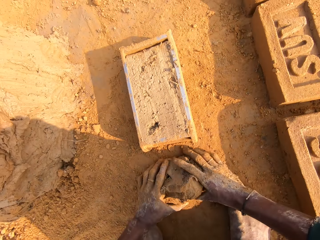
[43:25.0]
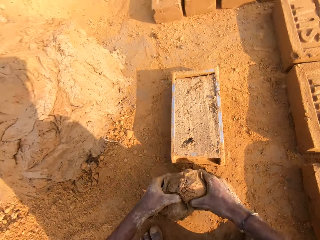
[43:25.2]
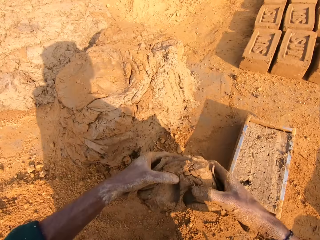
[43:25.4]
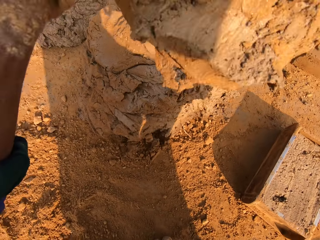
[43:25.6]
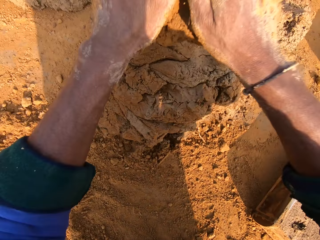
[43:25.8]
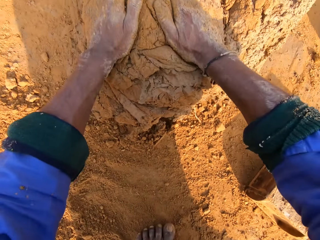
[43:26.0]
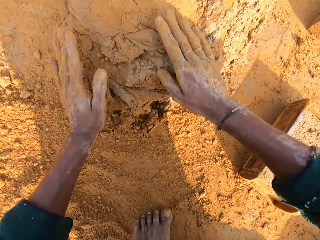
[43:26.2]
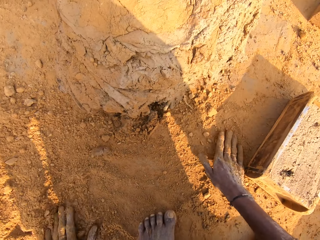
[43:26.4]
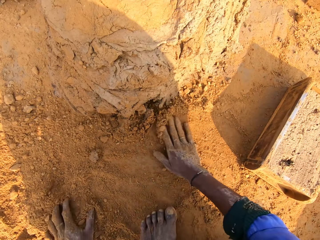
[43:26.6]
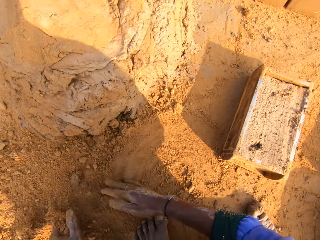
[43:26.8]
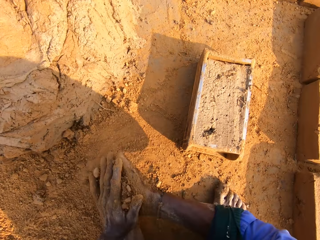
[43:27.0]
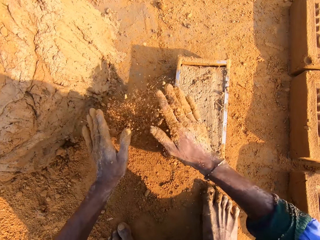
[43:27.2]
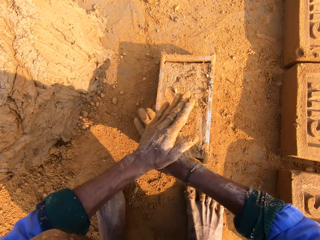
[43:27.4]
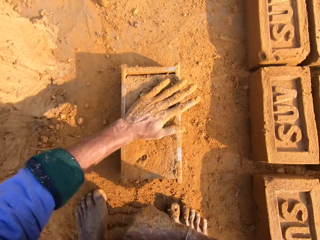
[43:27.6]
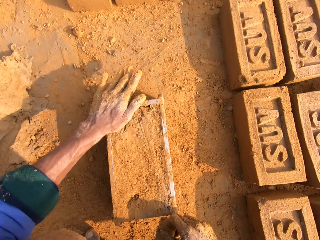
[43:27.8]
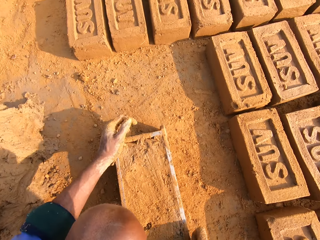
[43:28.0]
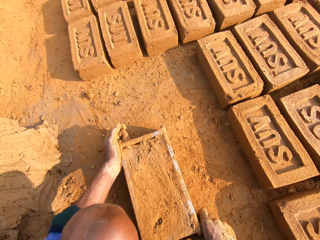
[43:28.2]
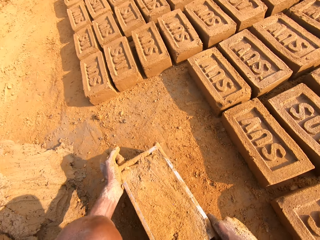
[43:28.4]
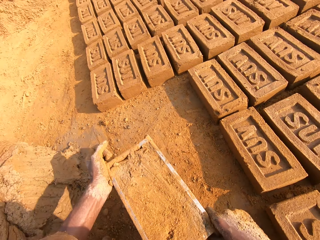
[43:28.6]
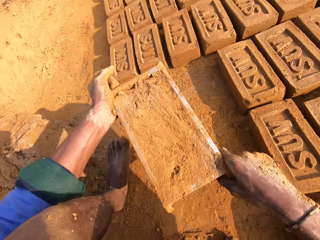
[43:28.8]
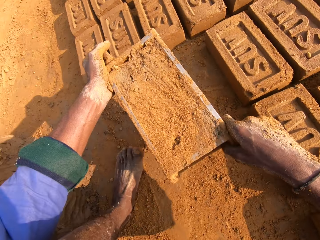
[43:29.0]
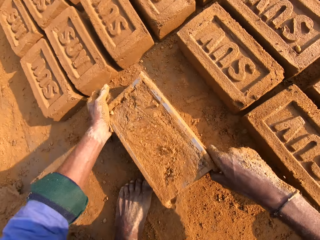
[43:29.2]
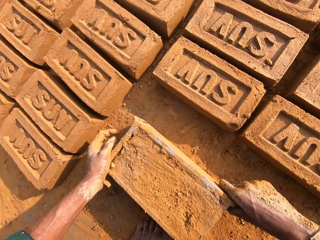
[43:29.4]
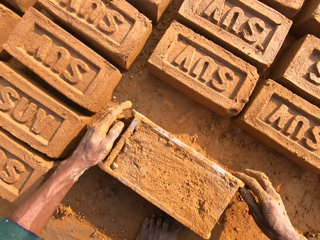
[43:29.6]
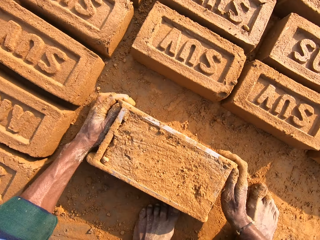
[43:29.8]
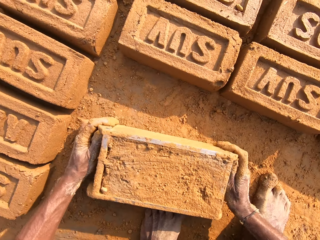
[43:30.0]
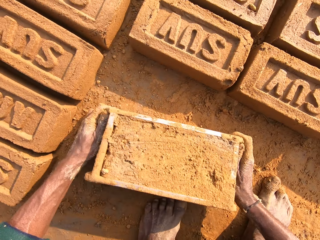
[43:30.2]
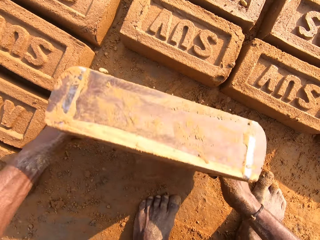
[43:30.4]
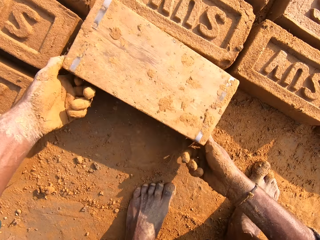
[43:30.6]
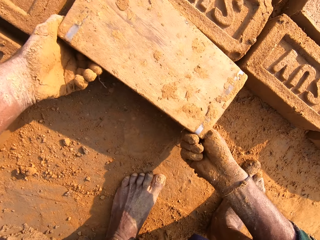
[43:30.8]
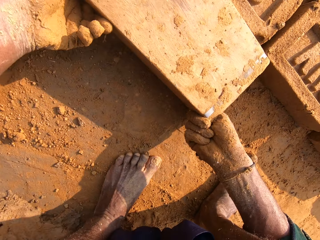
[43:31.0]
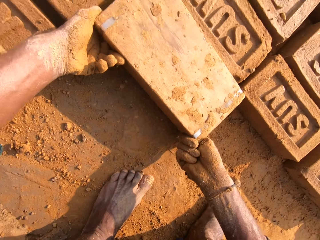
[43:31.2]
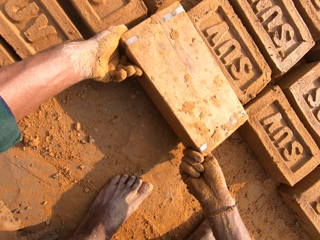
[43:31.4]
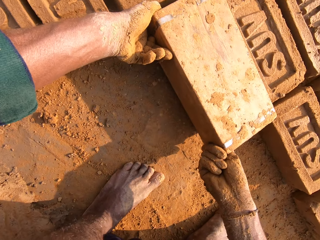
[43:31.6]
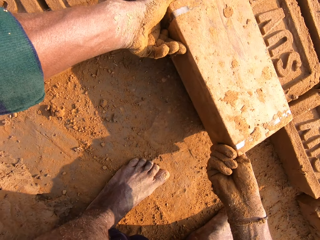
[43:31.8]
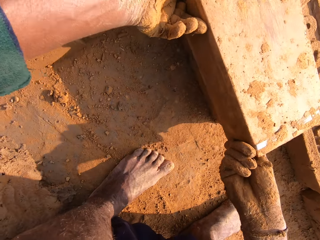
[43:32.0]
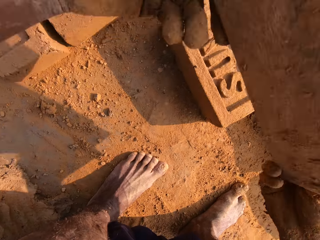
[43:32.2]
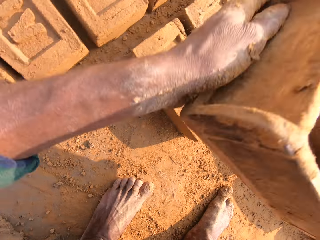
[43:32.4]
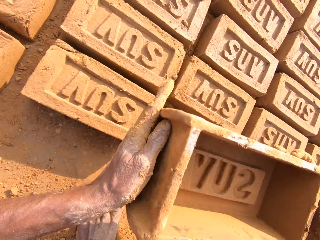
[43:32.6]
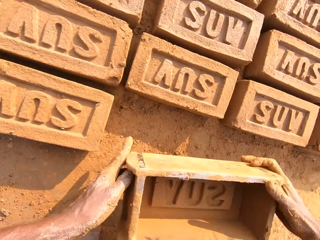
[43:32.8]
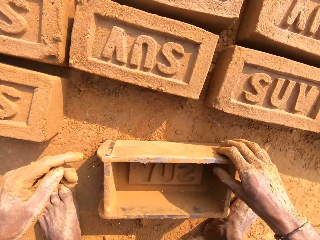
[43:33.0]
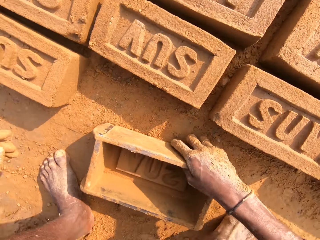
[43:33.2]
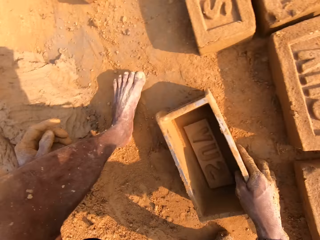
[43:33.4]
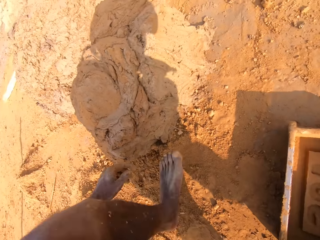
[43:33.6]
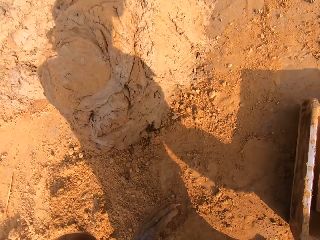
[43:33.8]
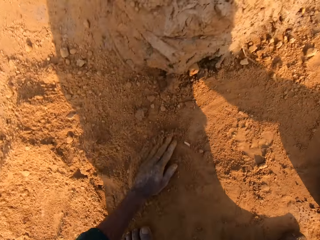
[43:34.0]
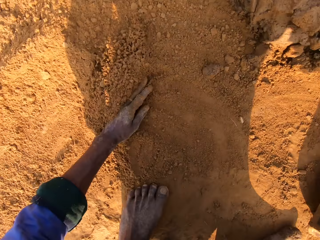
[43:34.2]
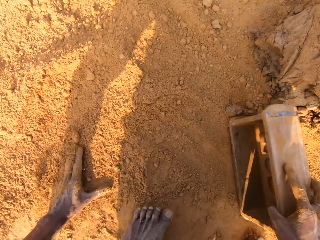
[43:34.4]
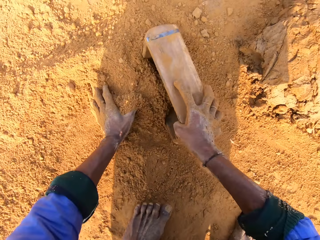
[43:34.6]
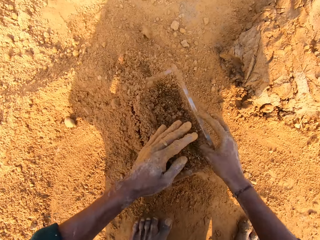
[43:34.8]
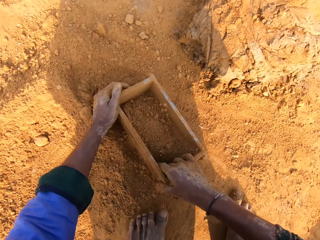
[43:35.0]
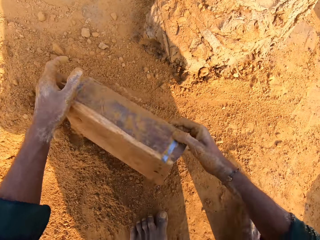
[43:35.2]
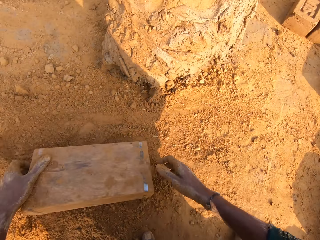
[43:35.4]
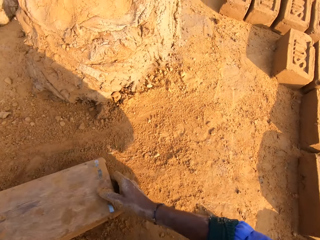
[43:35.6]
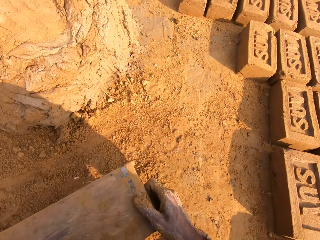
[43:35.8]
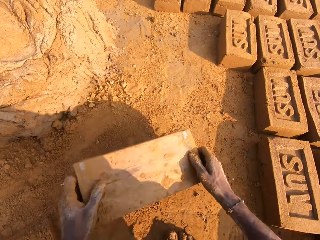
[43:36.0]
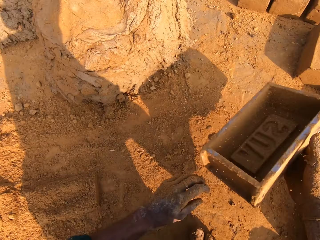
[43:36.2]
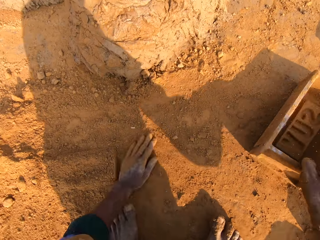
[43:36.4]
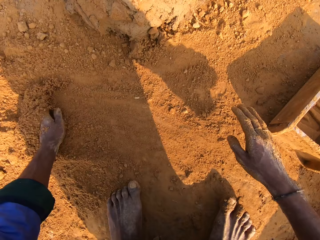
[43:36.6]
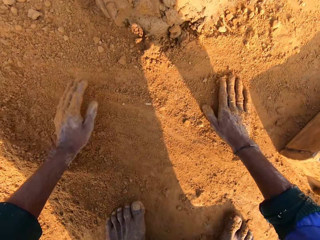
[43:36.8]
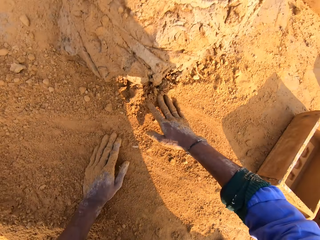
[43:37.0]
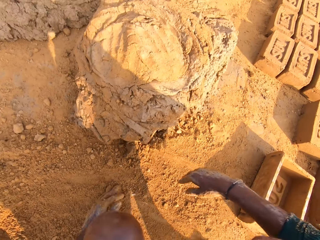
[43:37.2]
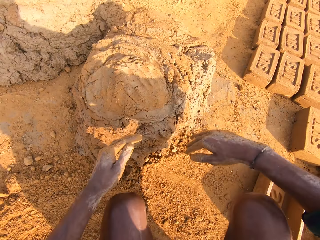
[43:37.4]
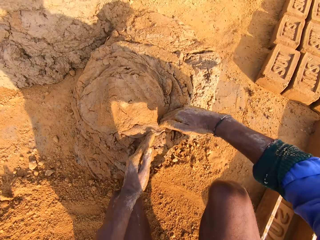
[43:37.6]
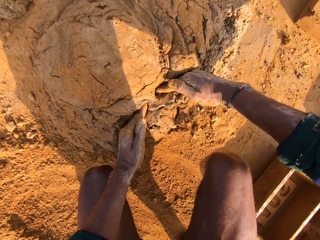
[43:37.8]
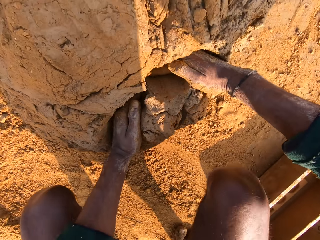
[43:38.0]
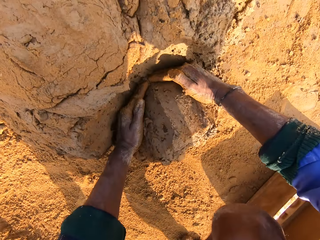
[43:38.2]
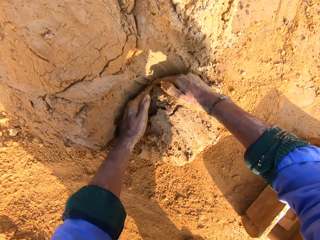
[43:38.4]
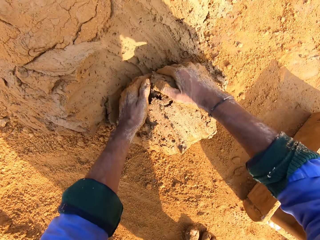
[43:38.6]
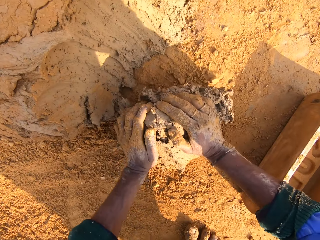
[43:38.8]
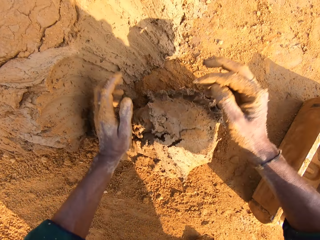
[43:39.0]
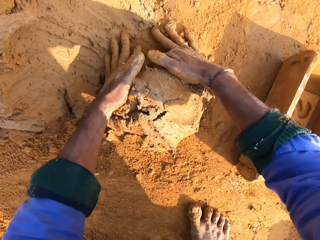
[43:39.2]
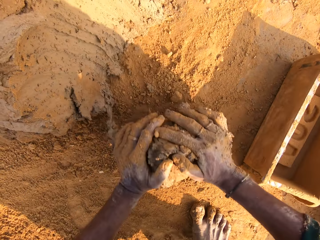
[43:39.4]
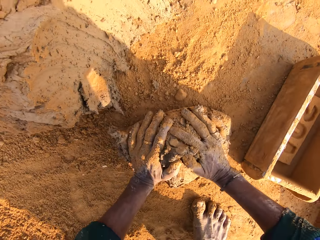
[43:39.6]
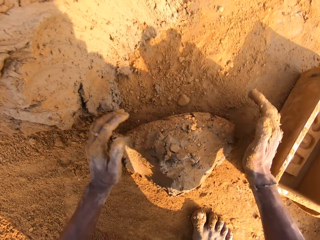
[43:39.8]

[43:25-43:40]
The camera wearer picks the mud or mortar. He throws the mud. He drops the mortar in the heap of the mortar. He touches the soil and rubs his hands with the sand. He picks the brick mold and puts the brick mold on the ground. He removes the mud brick from the brick mold. He drops the brick mold on the ground. He collects the soil. He puts sand in the brick mold. He pours sand from the brick mold. He throws the brick mold. He touches the soil. He cuts a small amount of mortar from the heap of mortar.

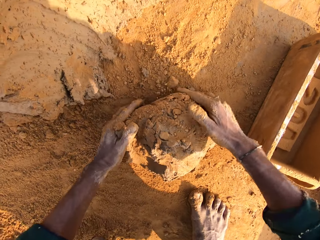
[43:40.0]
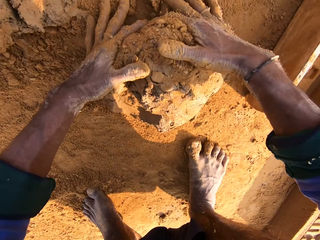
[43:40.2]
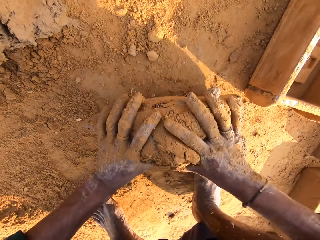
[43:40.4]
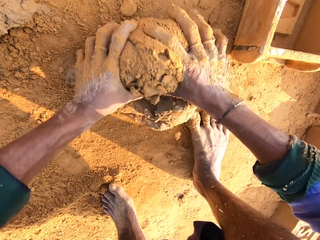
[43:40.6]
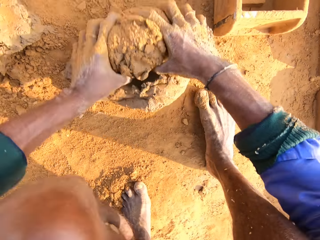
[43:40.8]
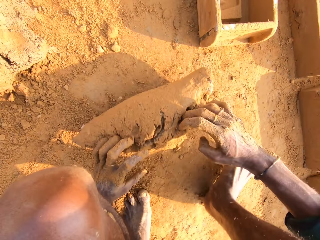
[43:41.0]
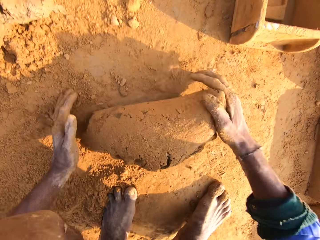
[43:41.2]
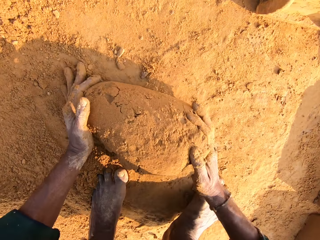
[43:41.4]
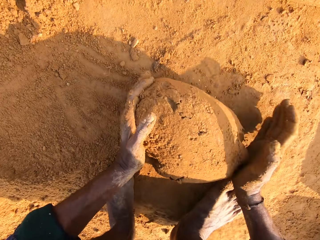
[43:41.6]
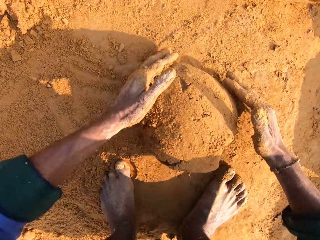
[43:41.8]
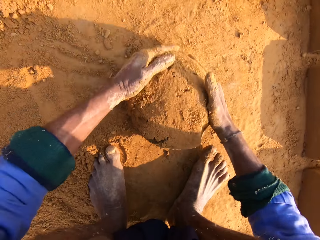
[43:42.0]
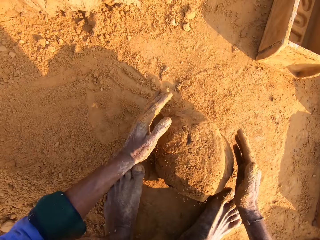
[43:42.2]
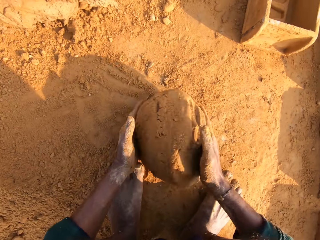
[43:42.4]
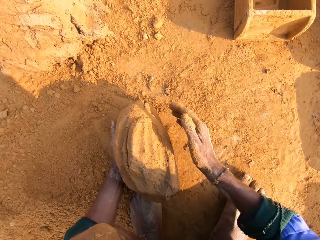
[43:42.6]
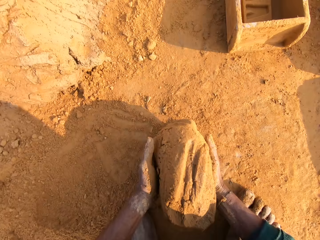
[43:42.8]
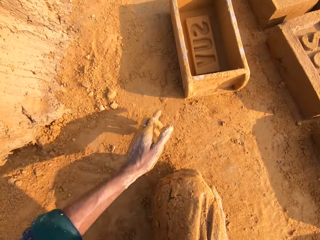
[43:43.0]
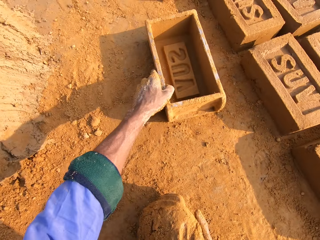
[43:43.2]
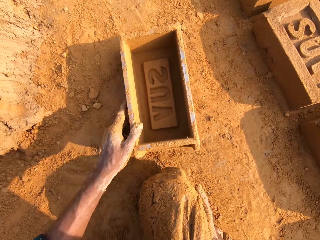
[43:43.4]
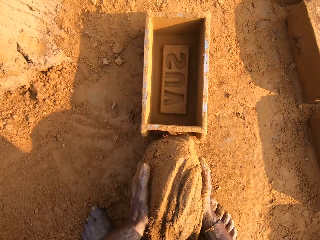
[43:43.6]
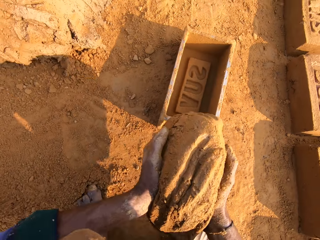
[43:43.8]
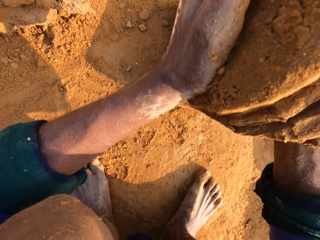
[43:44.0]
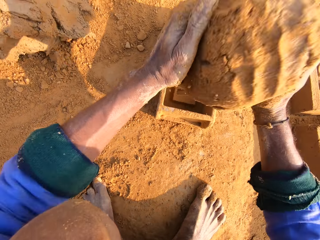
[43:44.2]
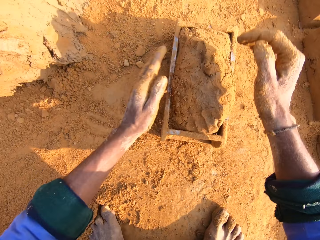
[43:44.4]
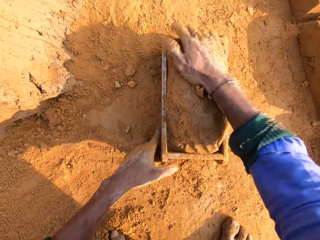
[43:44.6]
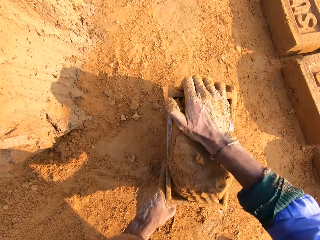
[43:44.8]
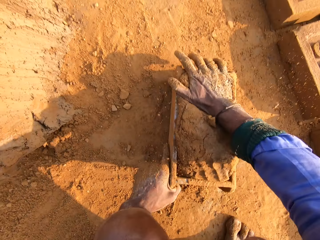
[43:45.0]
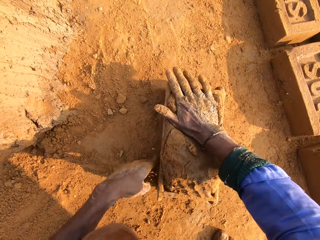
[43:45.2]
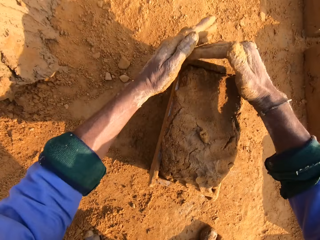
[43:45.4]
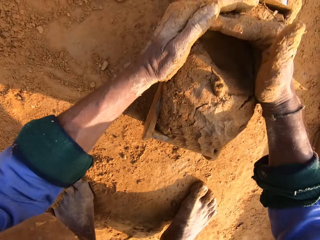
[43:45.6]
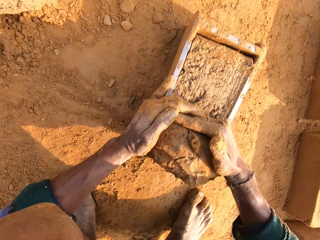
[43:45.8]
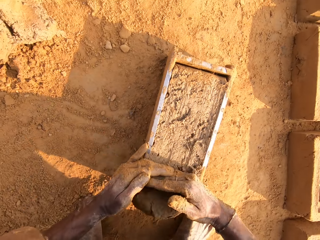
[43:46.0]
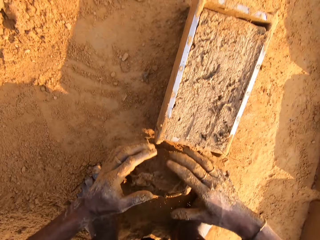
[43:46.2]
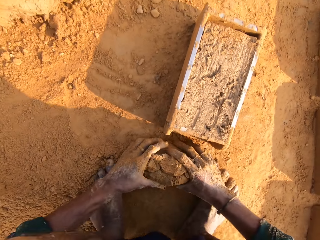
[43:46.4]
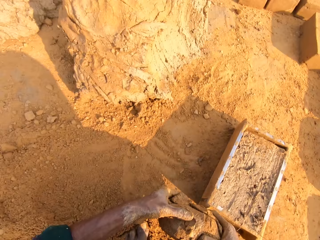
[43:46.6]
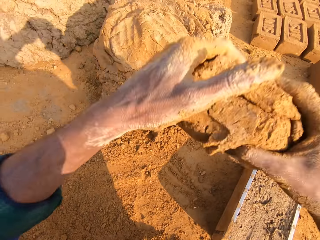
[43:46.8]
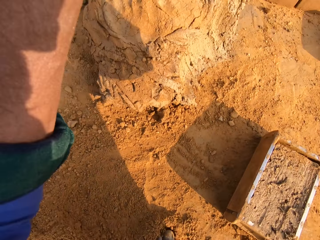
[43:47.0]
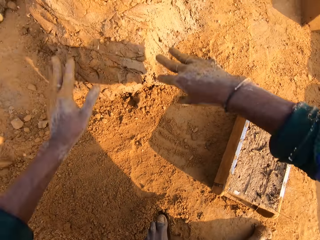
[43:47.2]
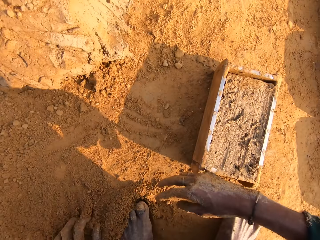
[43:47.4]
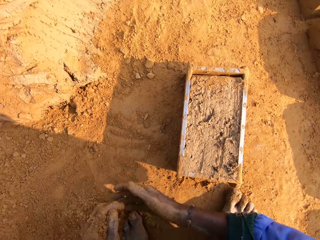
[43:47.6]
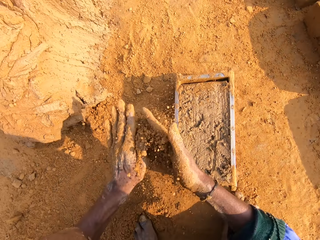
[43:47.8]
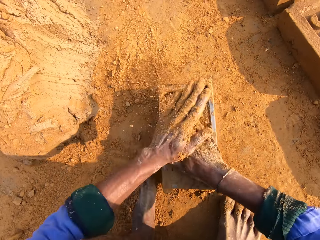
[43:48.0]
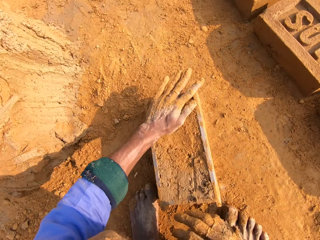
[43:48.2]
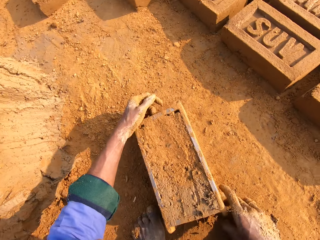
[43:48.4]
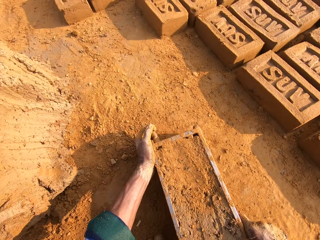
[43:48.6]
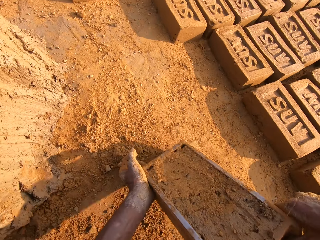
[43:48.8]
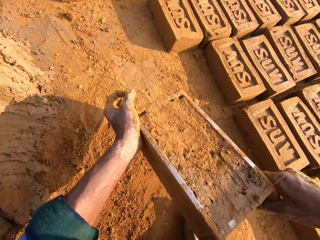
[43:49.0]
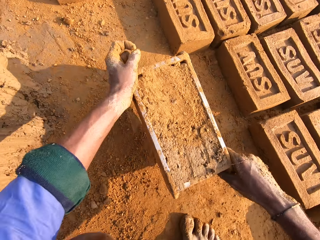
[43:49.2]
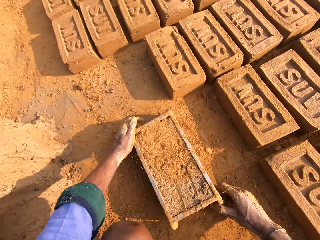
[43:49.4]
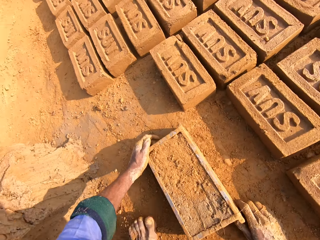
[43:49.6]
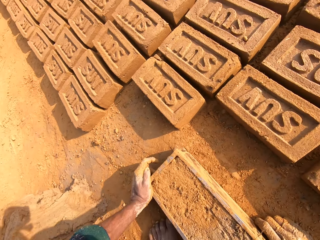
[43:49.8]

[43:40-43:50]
The camera wearer rolls the mortar or mud on the ground. He picks the mud. He picks the brick mold. He pulls the brick mold. He drops the mortar in the brick mold. He presses the mud. He cuts the mud. He scrapes off excess mortar with his hands. He picks the mud. He throws the mortar in the heap of mortar. He touches the soil. He picks the brick mold and puts the brick mold on the ground.
